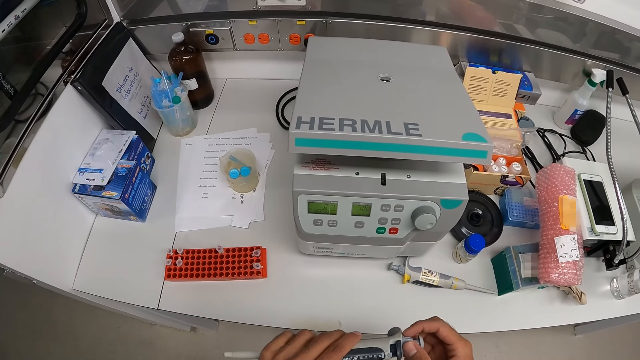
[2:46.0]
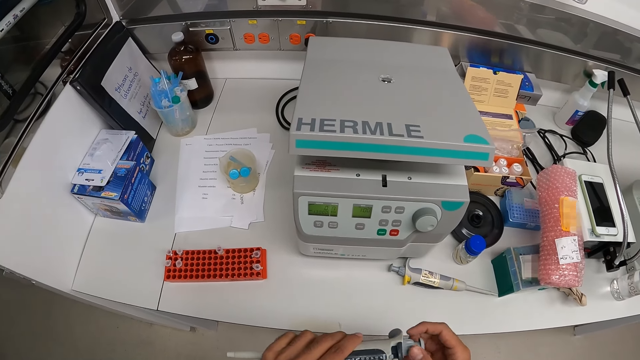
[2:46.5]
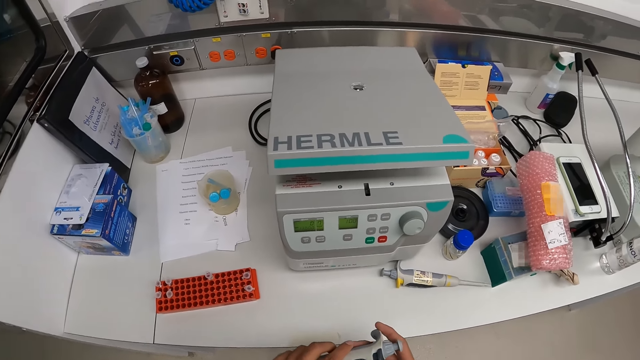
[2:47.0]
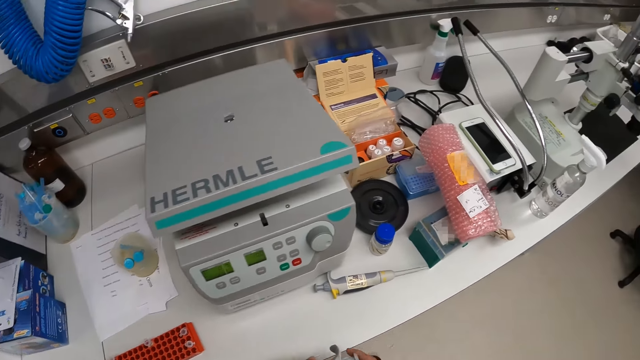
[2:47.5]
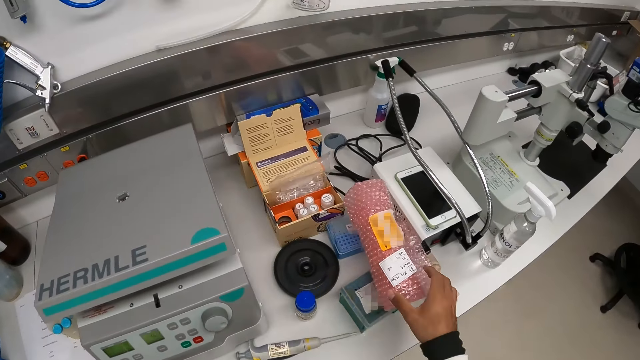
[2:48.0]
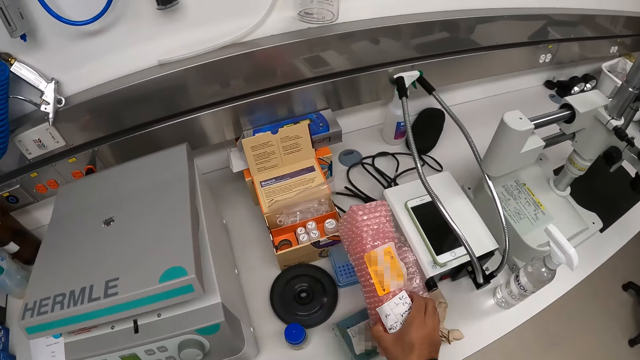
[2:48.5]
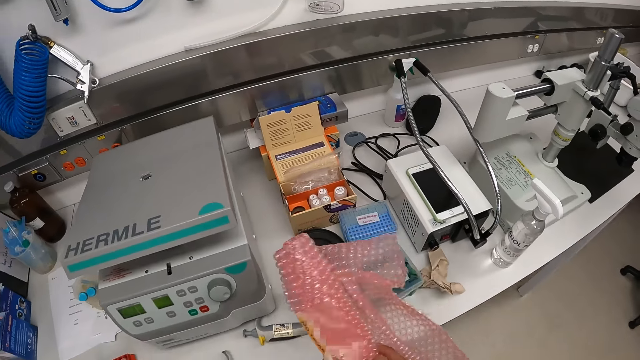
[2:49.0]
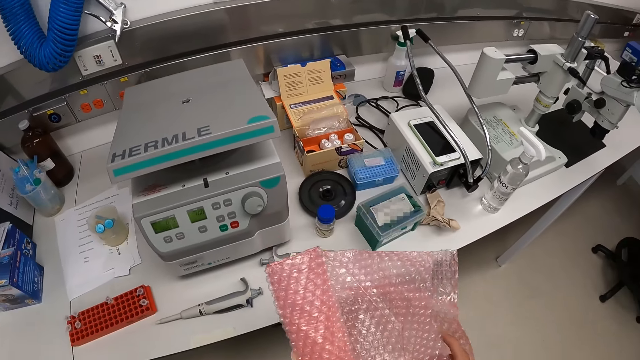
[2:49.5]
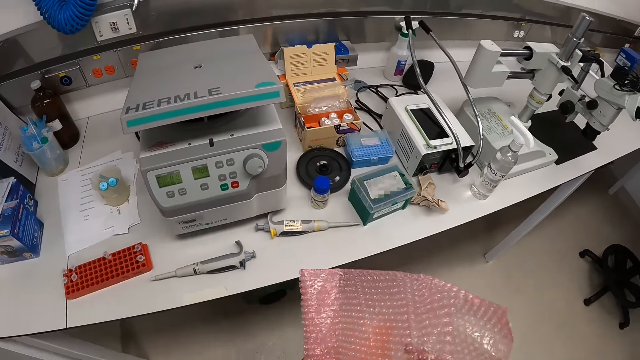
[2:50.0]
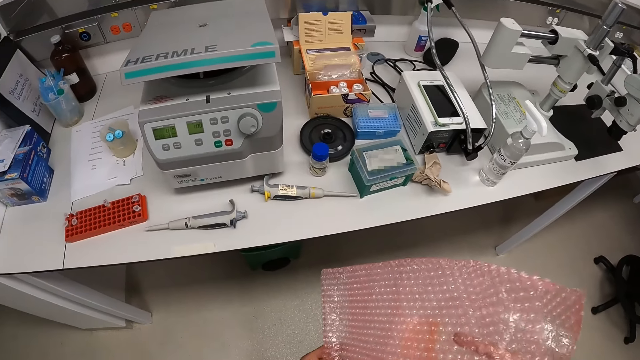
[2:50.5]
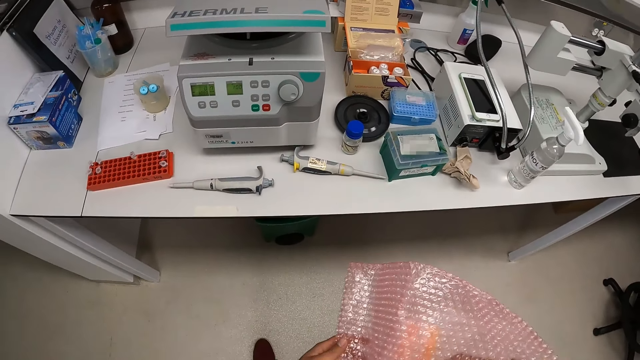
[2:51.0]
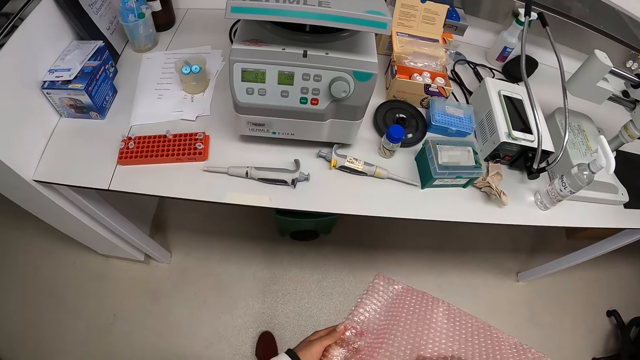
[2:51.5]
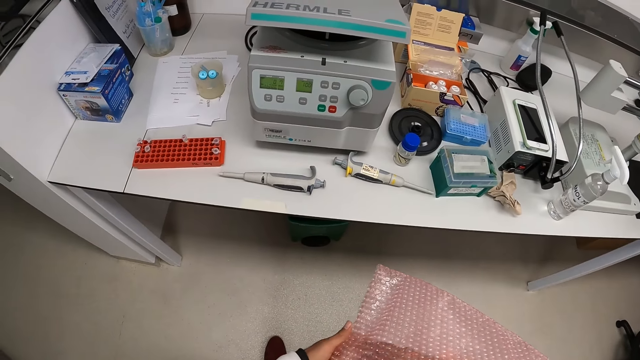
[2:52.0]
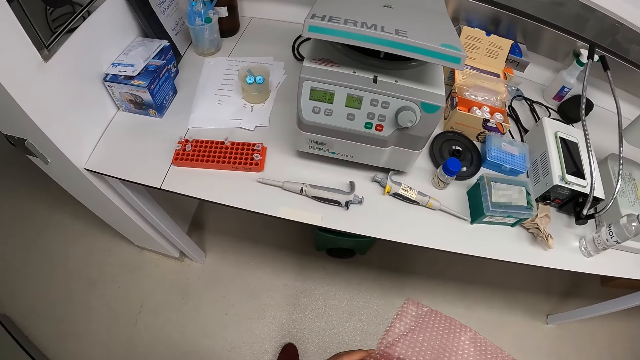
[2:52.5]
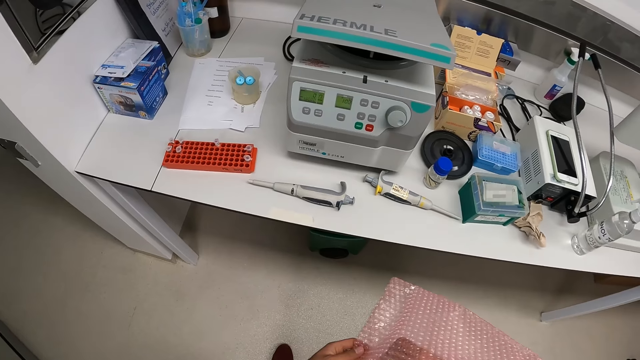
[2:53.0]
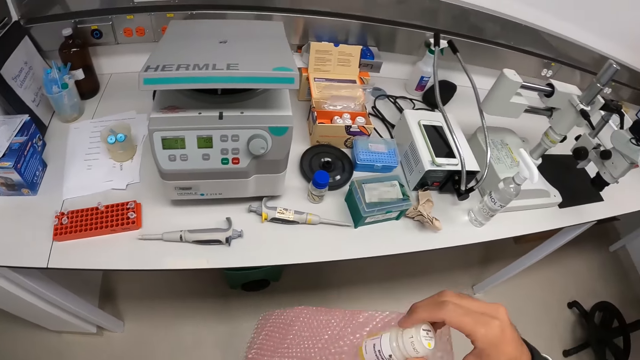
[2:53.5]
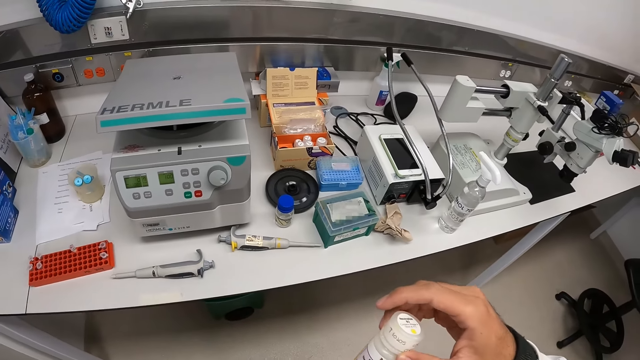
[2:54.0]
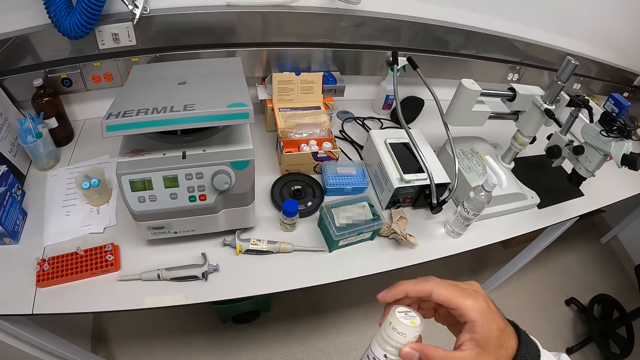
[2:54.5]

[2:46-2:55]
The camera wearer picks the bubble wrap from the wardrobe with his right hand. He unfolds the bubble wrap. He holds the bubble wrap in his hands. He removes a bottle from the bubble wrap with his right hand.

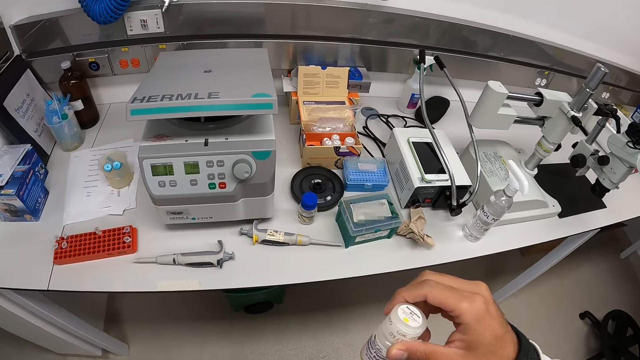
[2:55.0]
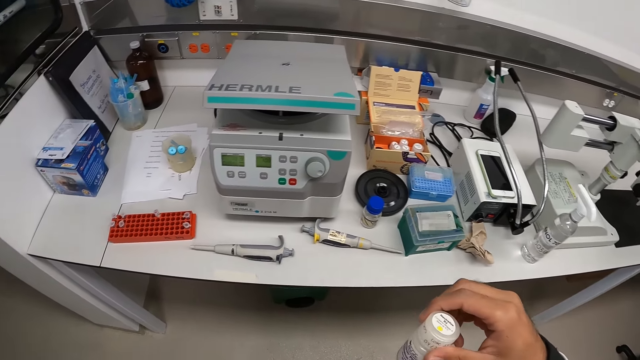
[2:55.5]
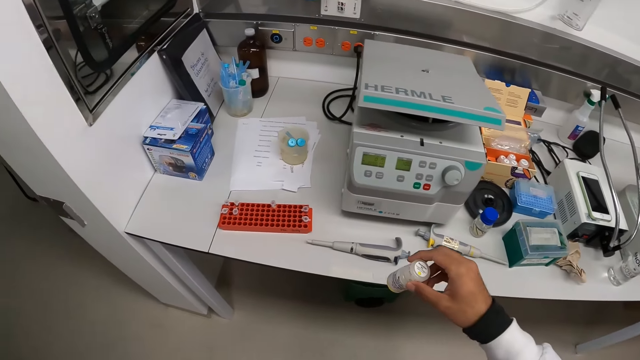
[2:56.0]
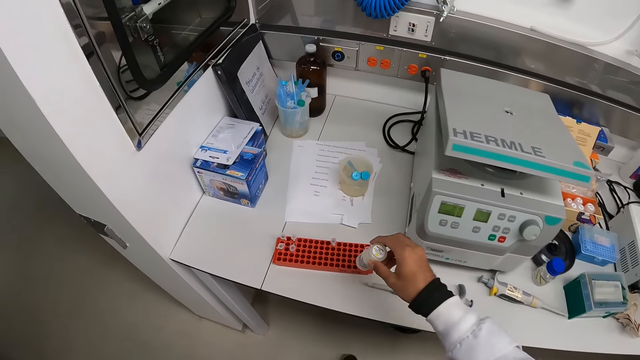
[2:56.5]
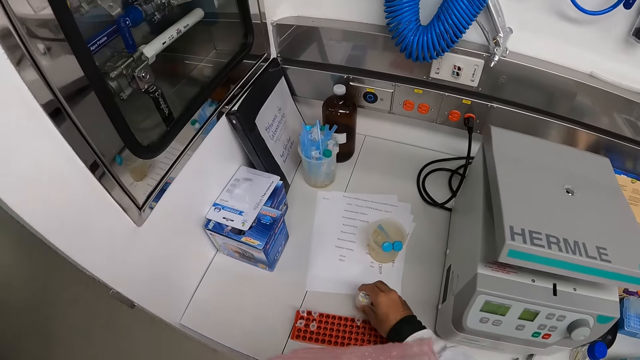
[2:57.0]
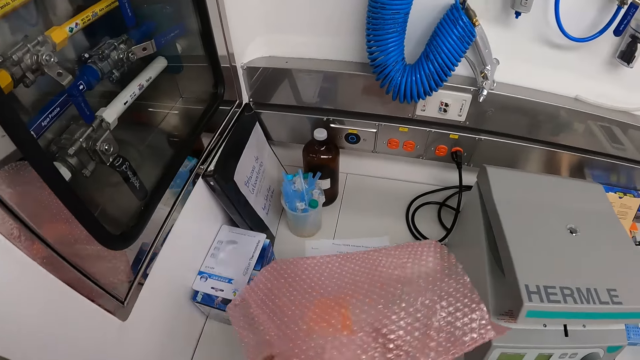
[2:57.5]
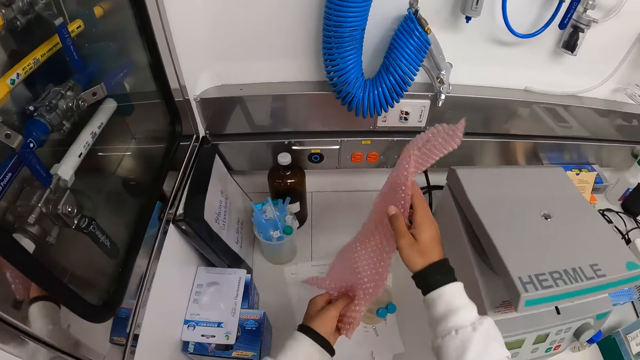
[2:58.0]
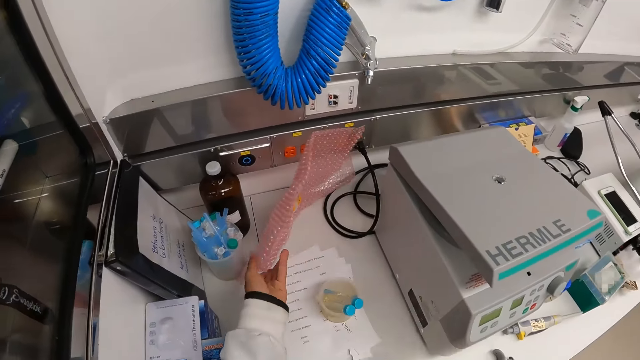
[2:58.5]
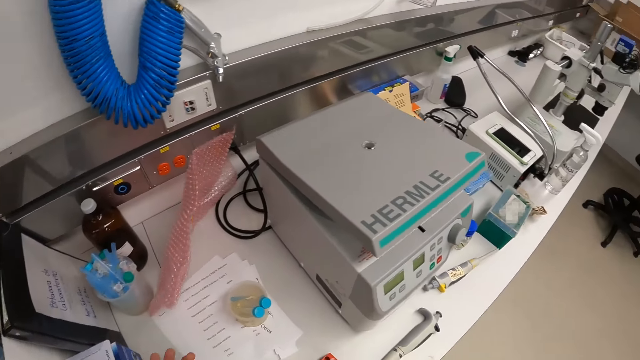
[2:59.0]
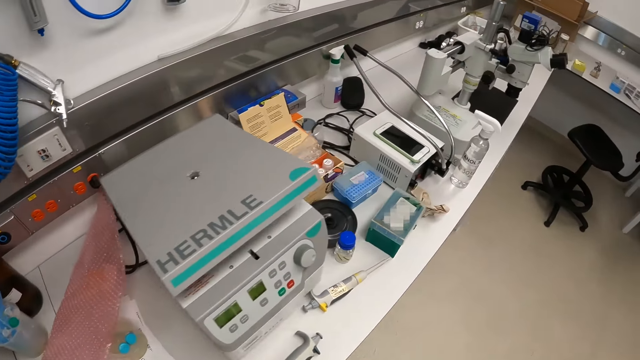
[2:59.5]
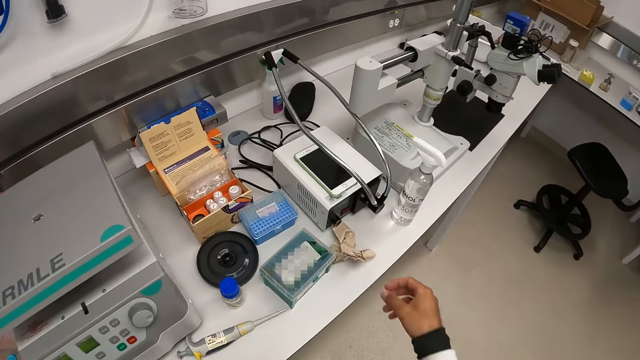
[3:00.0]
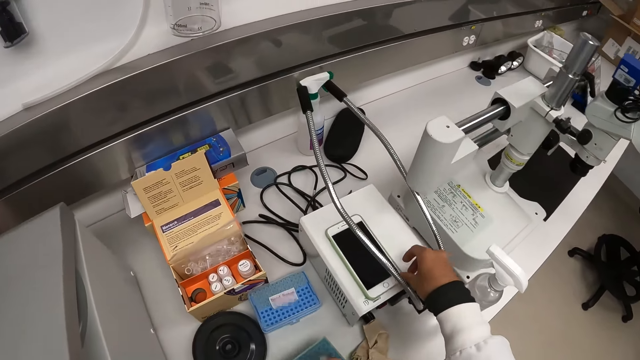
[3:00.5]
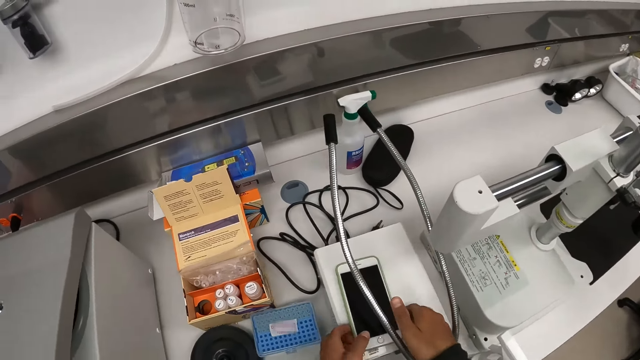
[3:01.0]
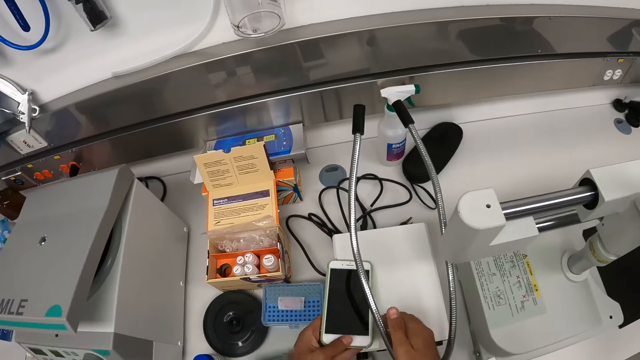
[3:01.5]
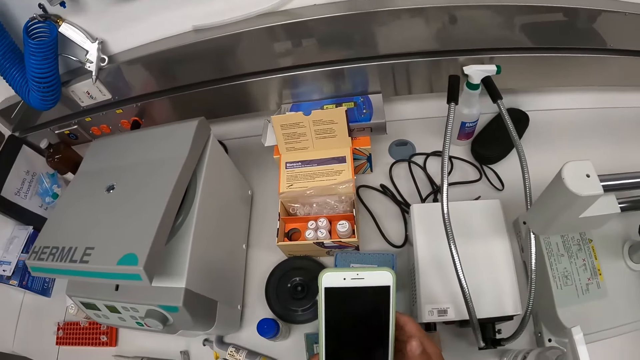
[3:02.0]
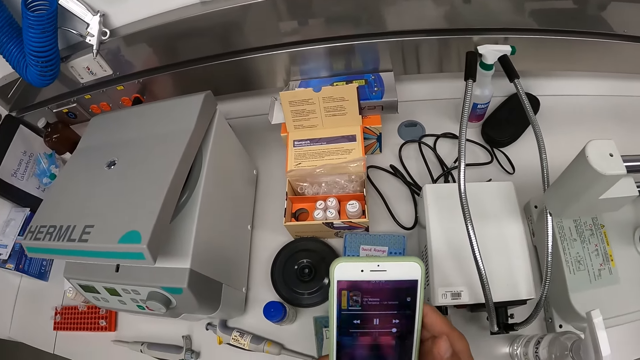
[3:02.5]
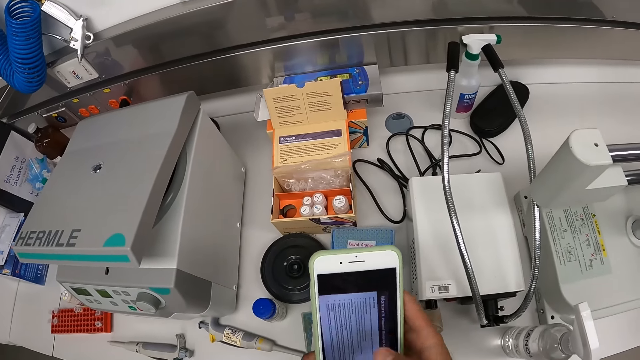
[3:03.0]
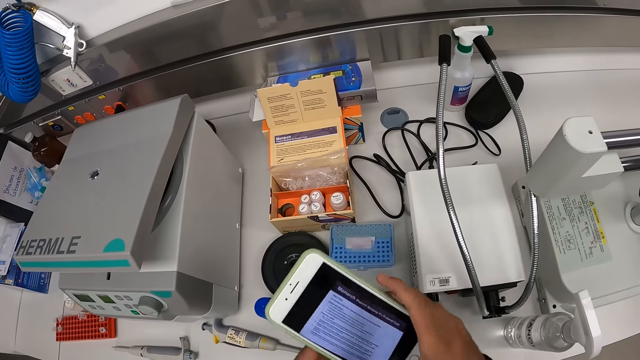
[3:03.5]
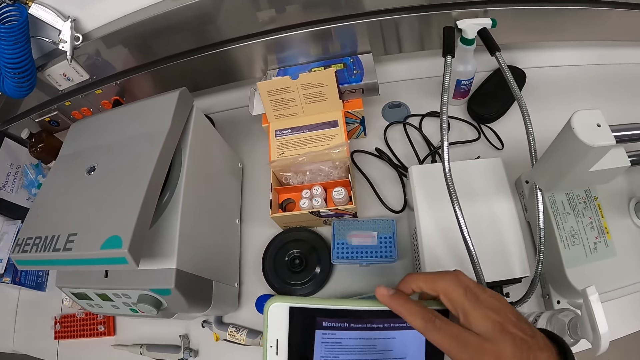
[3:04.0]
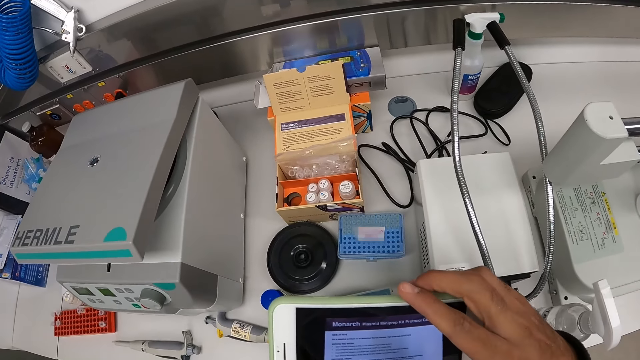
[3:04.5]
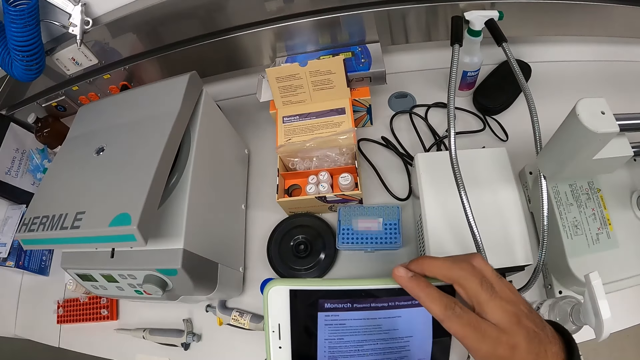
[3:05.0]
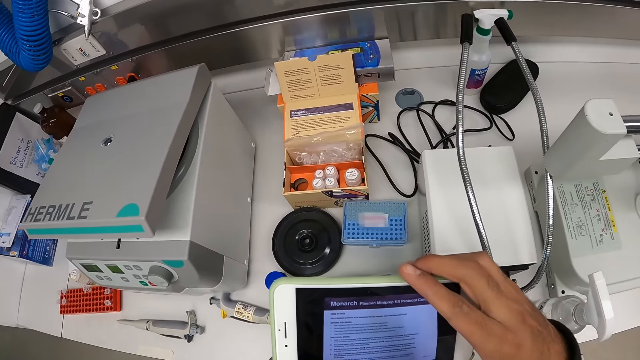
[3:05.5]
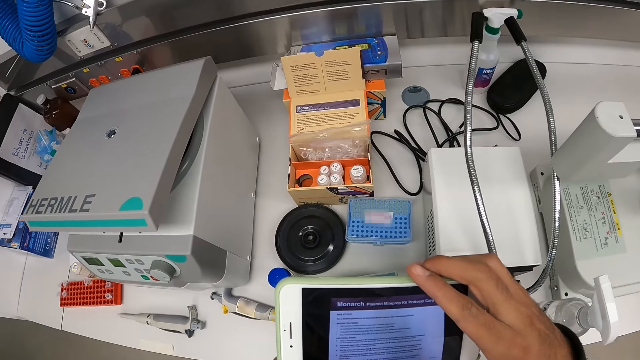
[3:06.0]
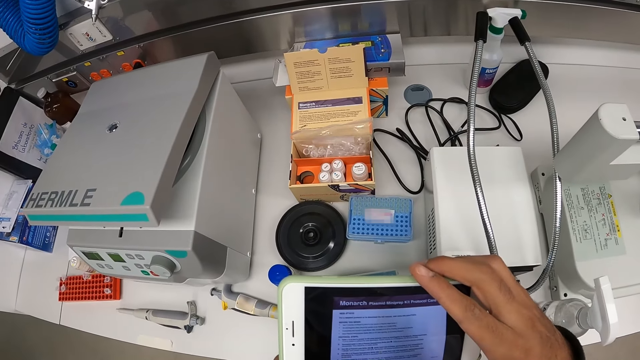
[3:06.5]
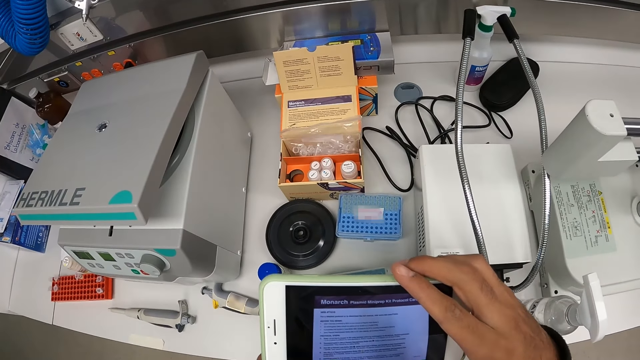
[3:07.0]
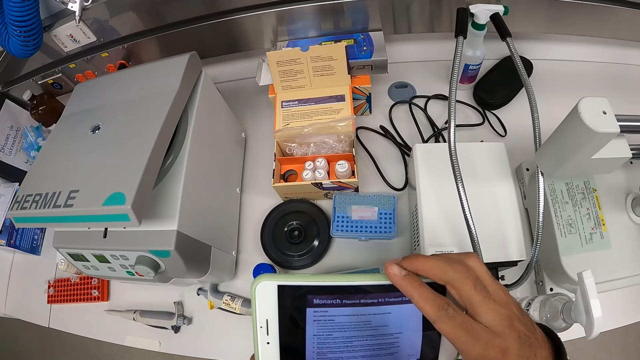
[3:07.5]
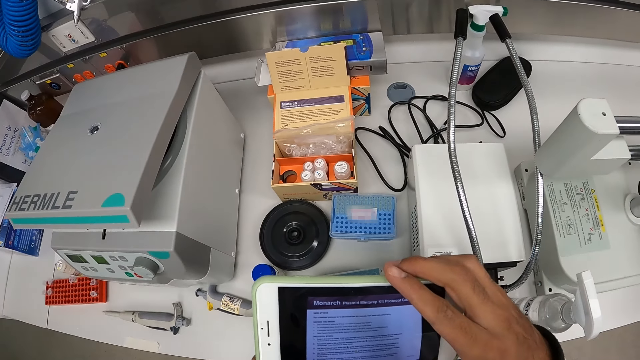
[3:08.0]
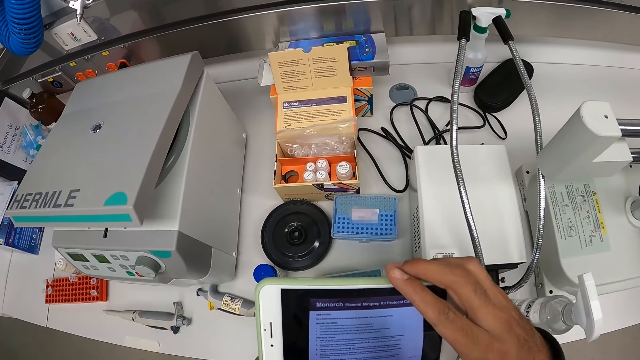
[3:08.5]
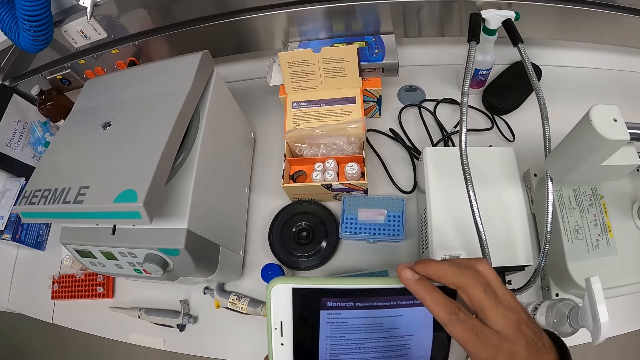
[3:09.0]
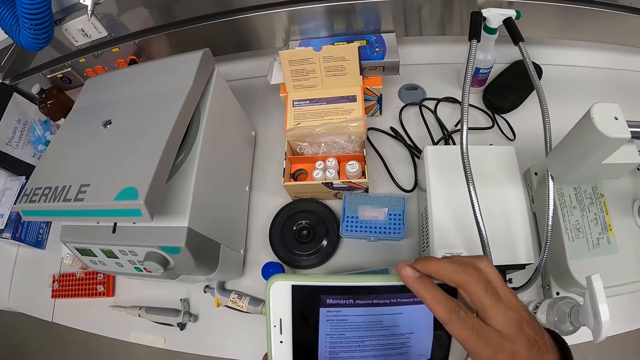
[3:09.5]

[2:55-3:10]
The camera wearer drops the bottle in his right hand on the workbench. He drops the bubble wrap in his hands on the workbench. He moves around. He picks the phone from the stabilizer with his hands. He presses the phone in his hands. He scrolls the phone. He flips the phone in his hands. He reads texts on the screen of the phone in his hands.
